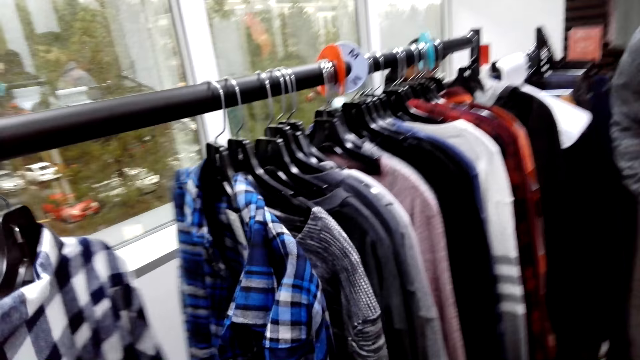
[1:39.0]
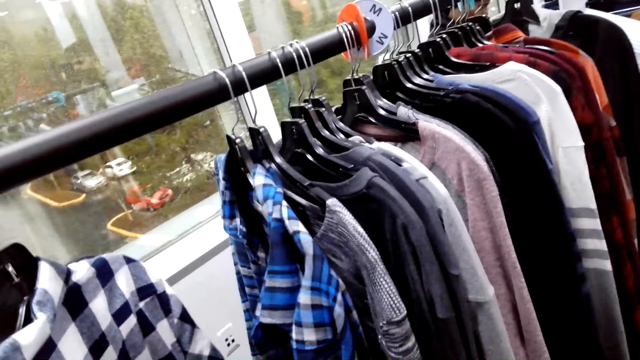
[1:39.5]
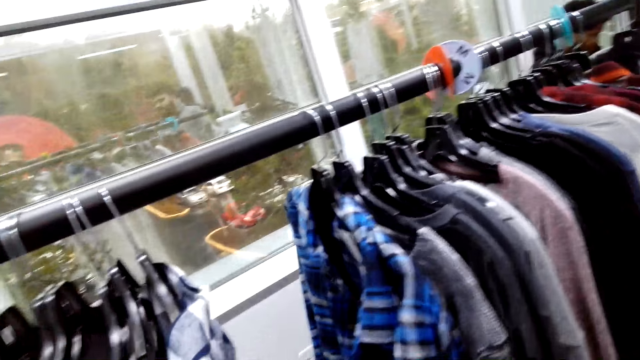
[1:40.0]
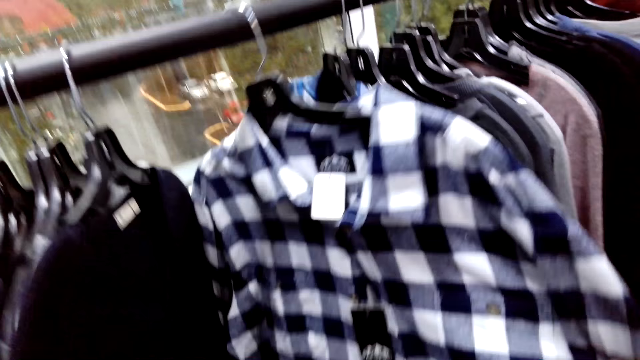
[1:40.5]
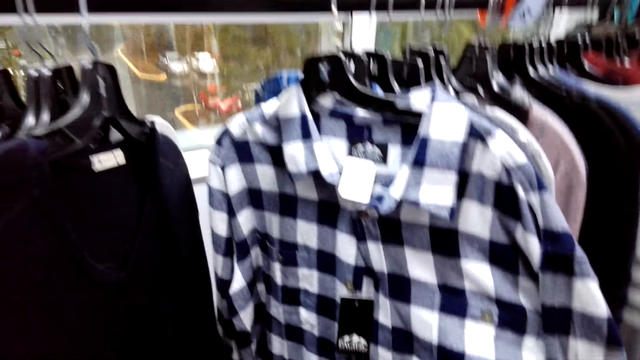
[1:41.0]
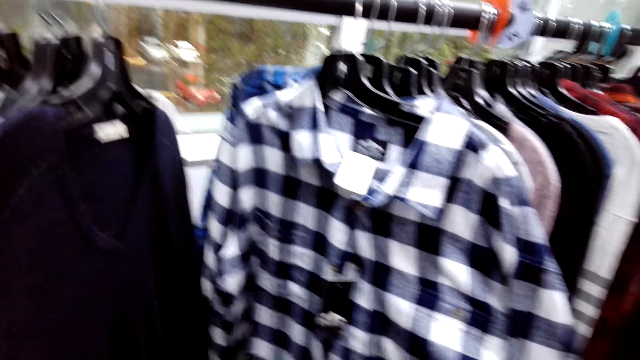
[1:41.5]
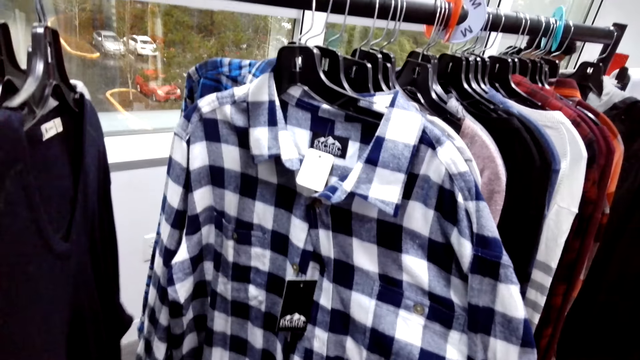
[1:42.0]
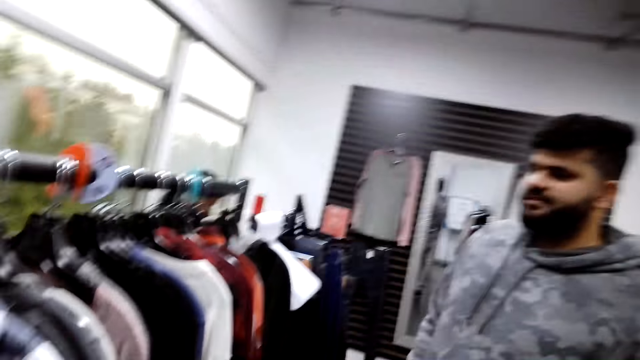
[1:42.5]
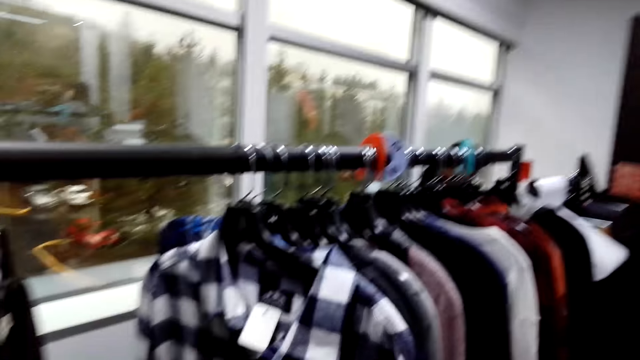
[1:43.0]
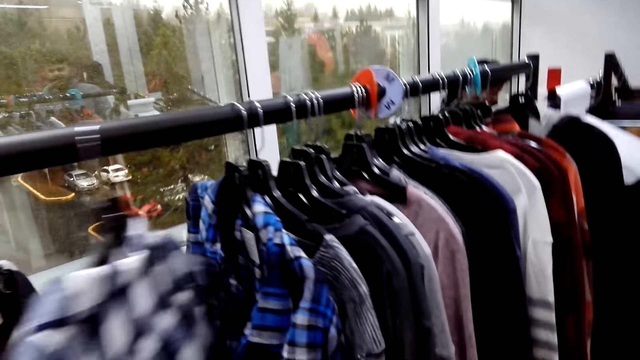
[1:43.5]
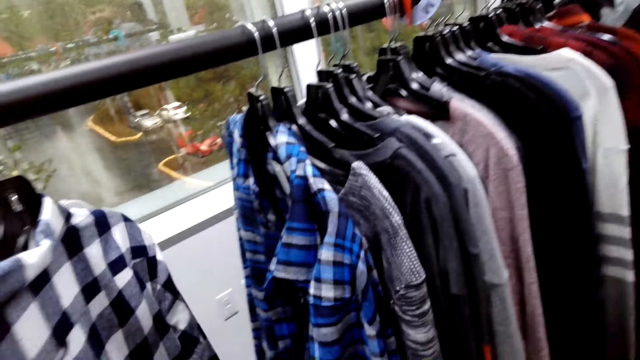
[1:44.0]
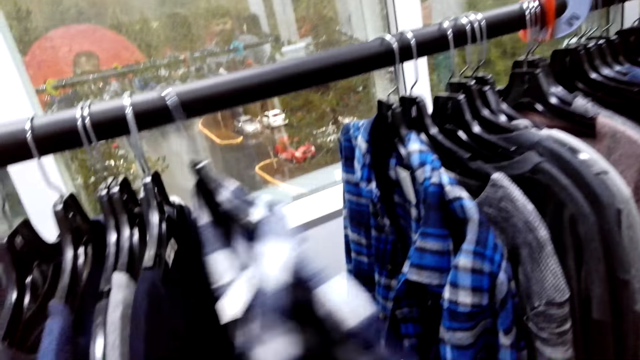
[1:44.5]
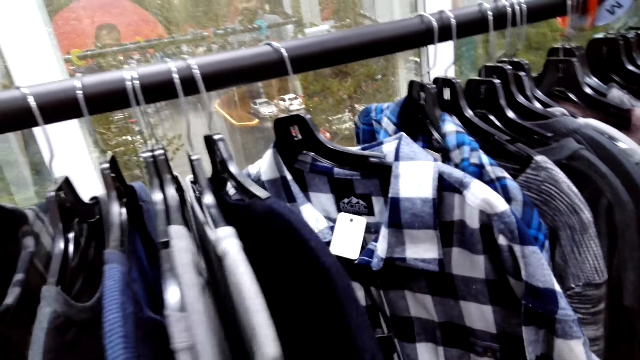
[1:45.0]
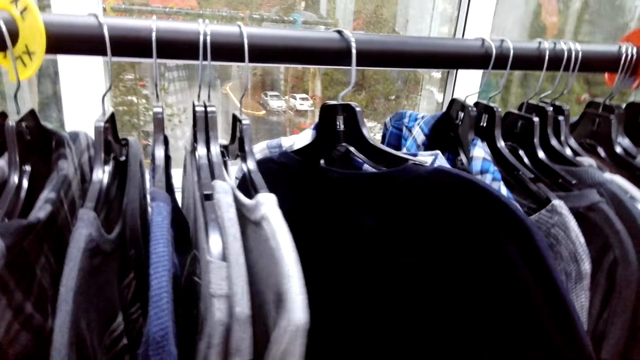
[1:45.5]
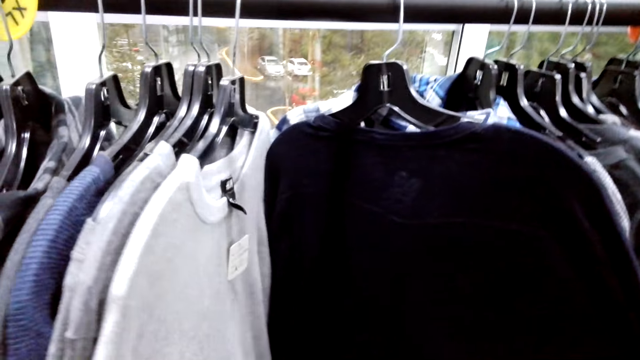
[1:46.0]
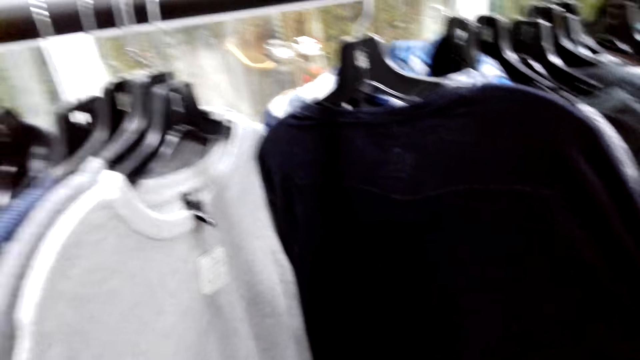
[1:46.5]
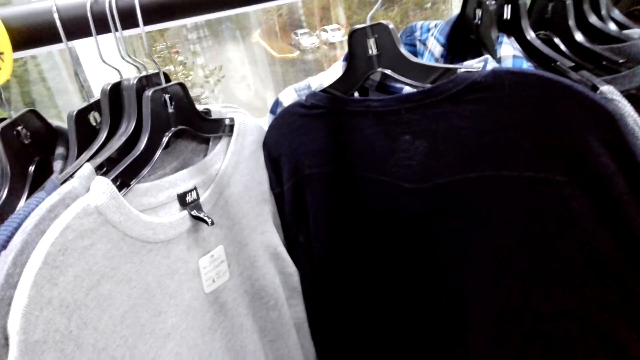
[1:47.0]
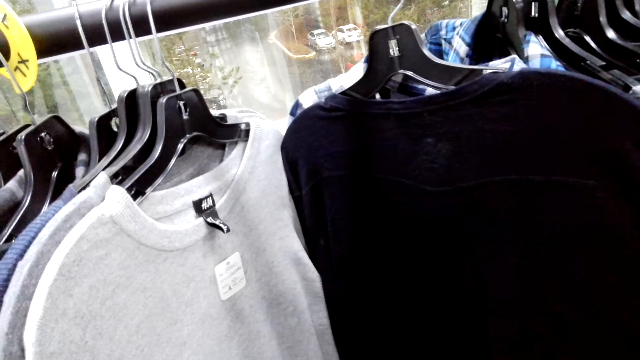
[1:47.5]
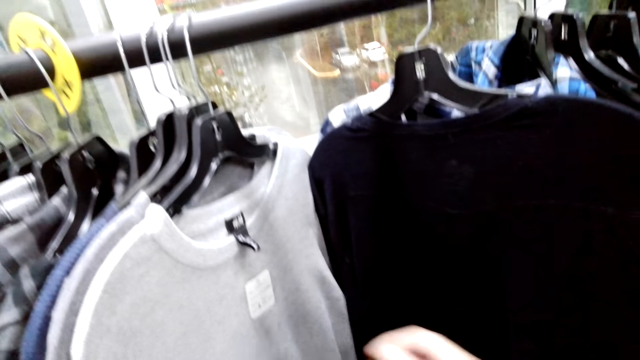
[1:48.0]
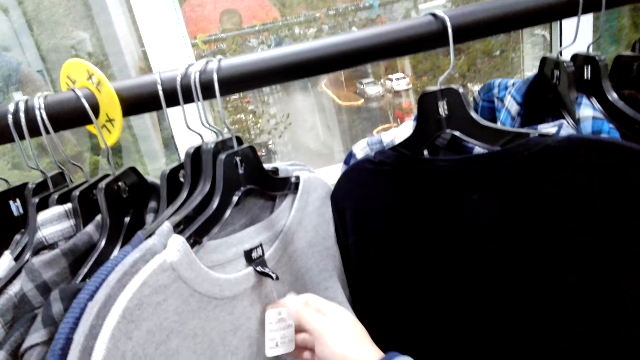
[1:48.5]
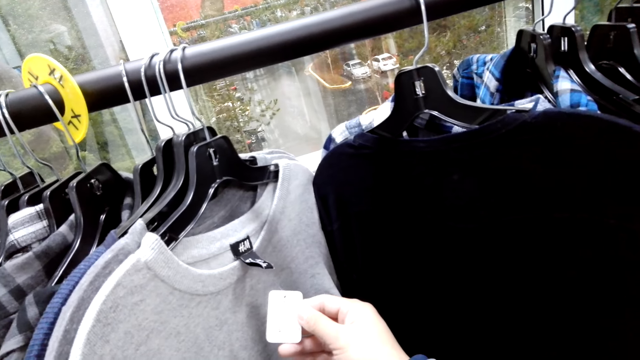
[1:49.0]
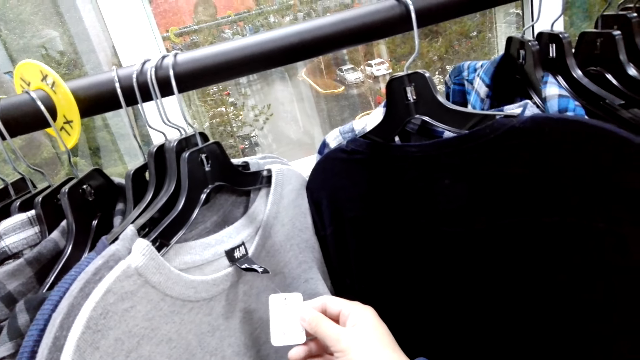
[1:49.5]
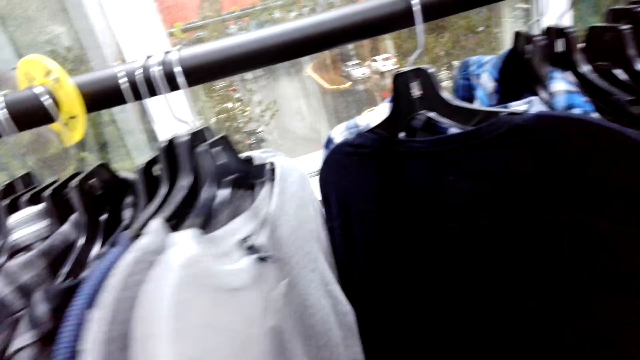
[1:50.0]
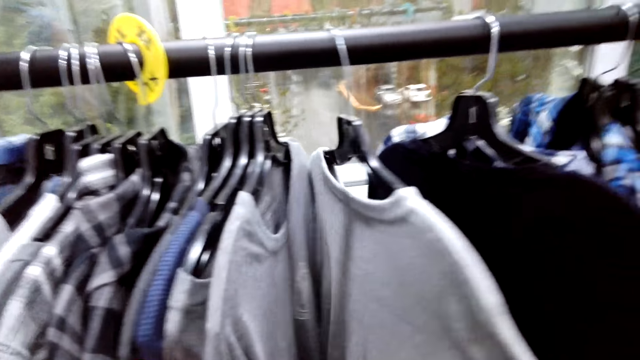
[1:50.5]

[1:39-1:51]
The camera wearer converses with a man.

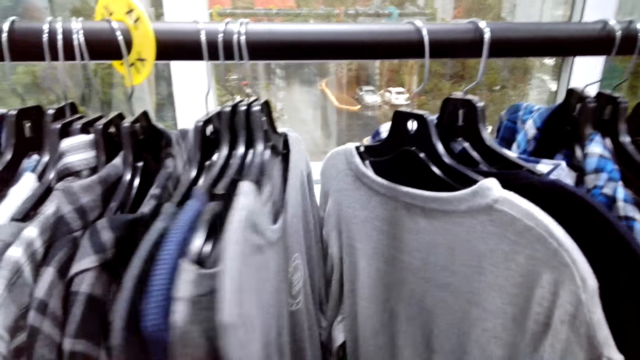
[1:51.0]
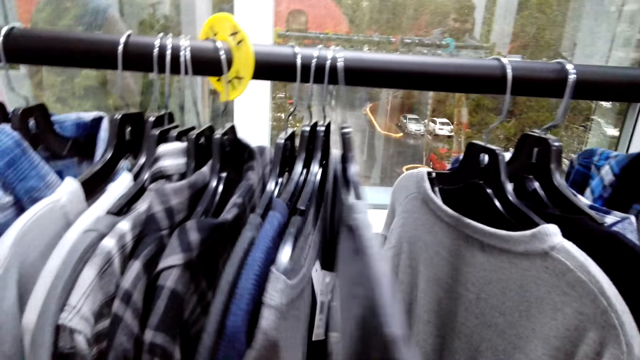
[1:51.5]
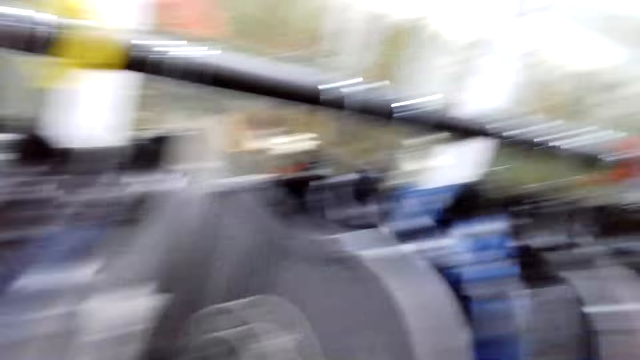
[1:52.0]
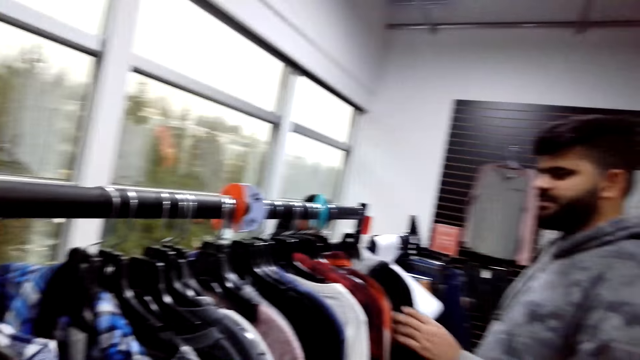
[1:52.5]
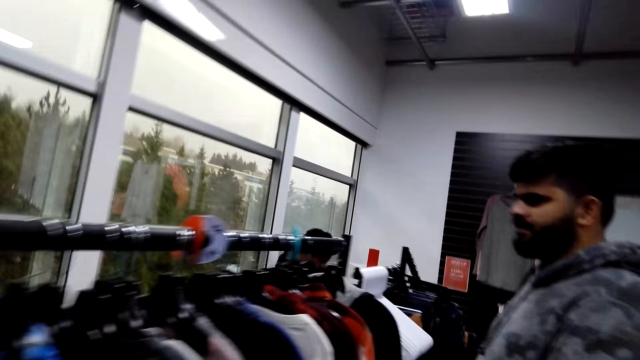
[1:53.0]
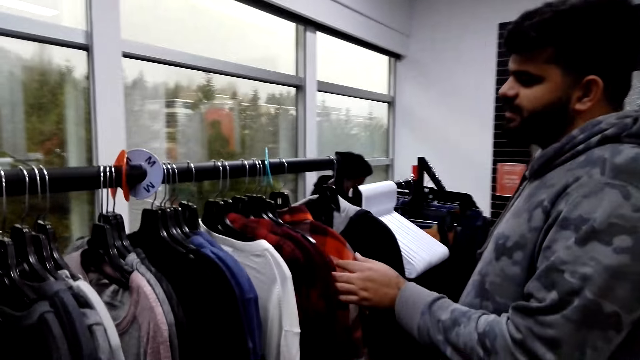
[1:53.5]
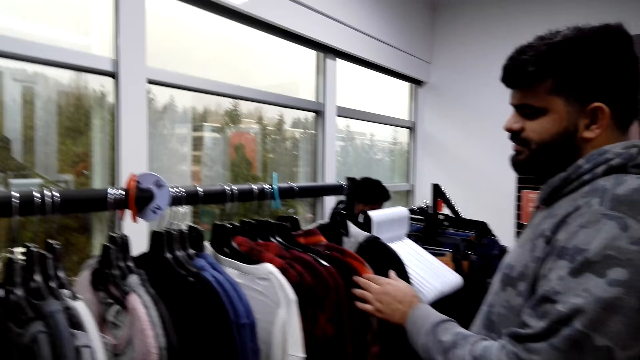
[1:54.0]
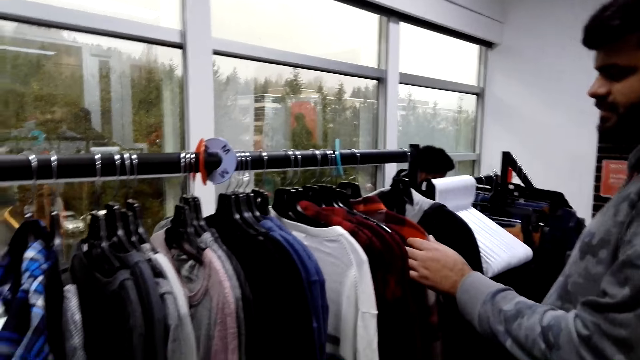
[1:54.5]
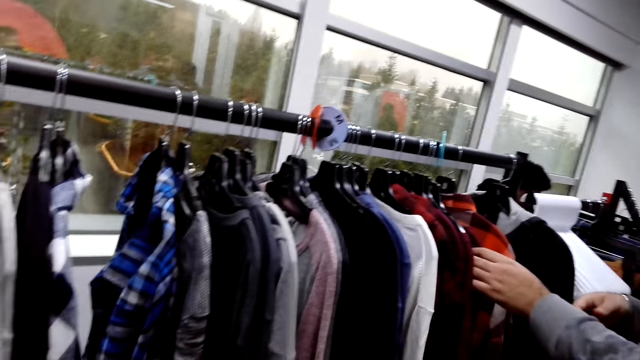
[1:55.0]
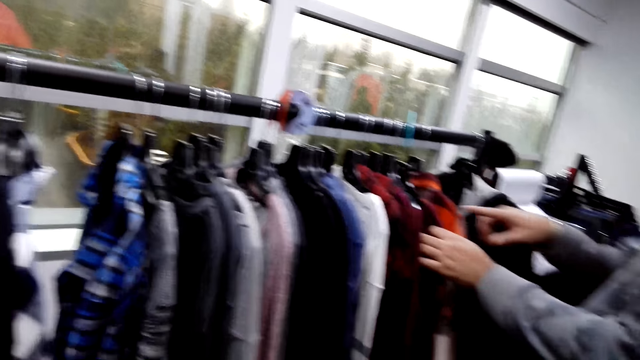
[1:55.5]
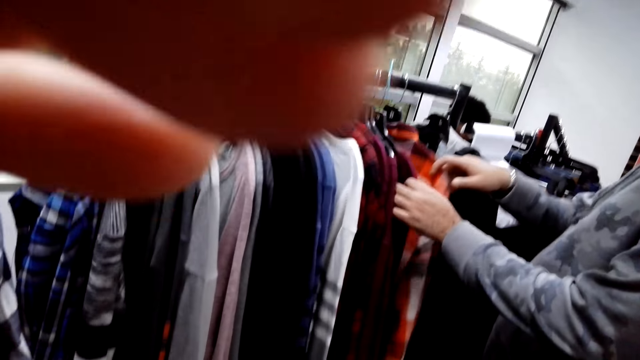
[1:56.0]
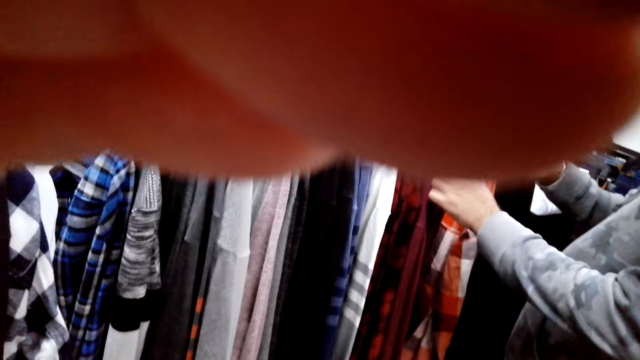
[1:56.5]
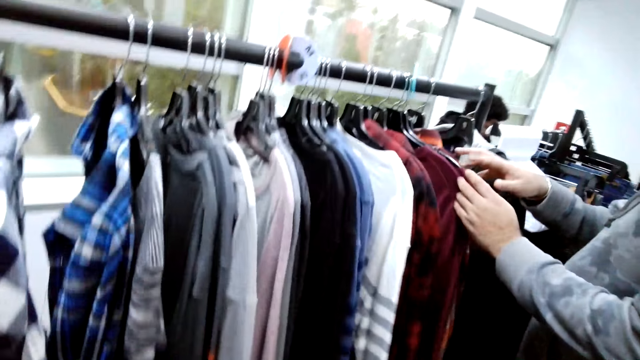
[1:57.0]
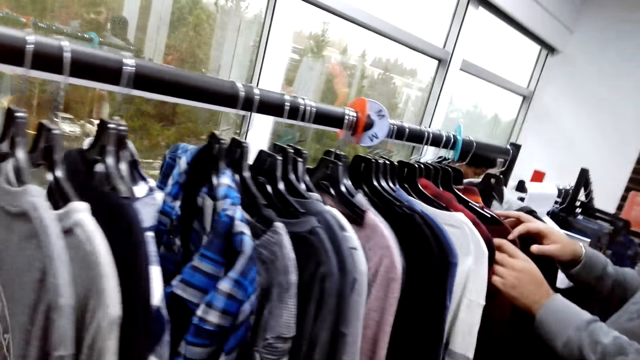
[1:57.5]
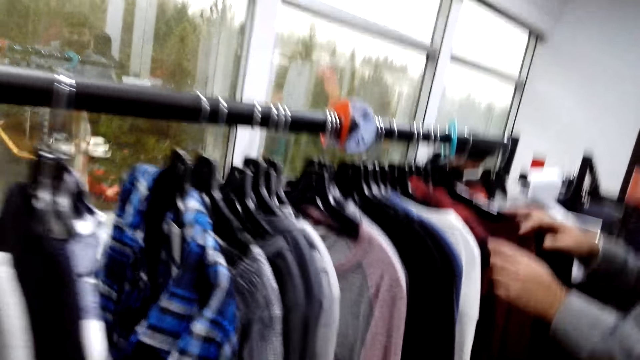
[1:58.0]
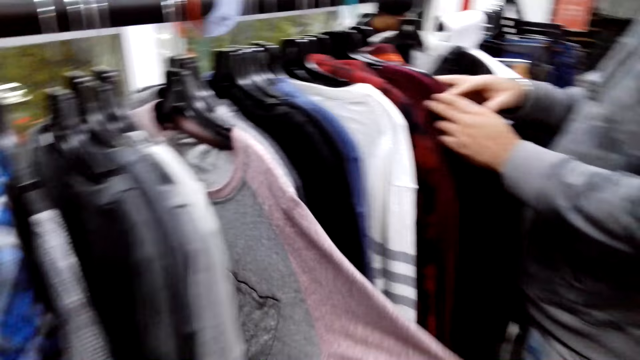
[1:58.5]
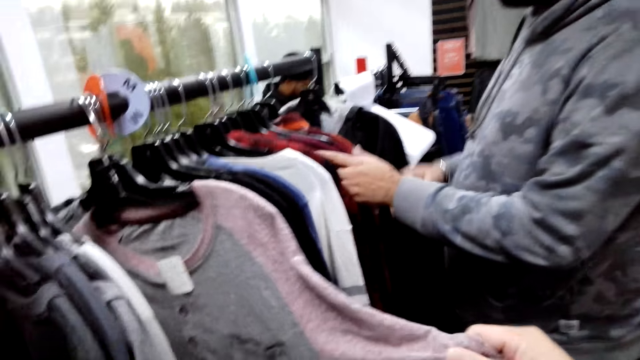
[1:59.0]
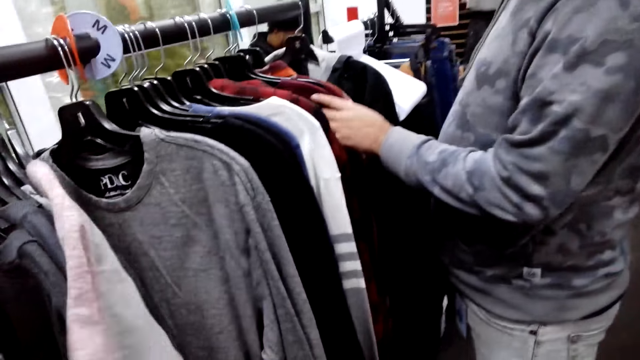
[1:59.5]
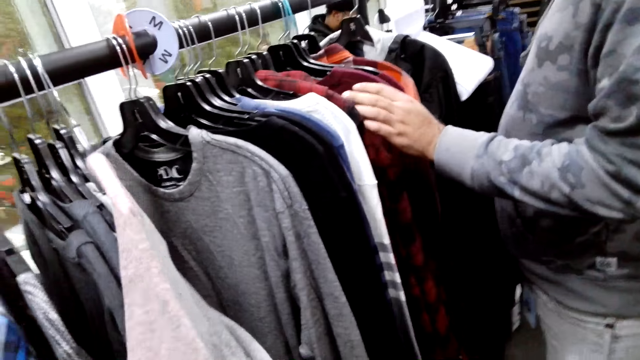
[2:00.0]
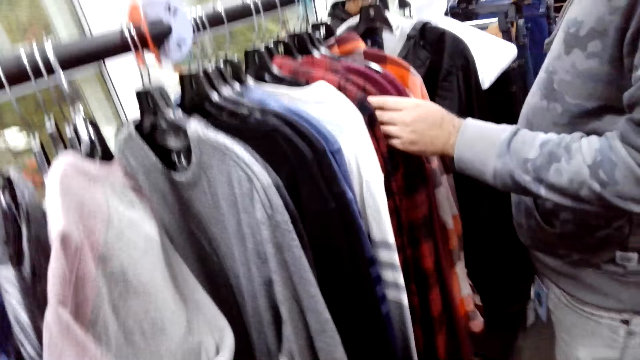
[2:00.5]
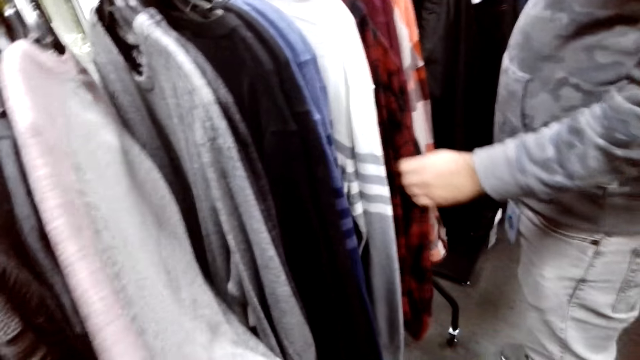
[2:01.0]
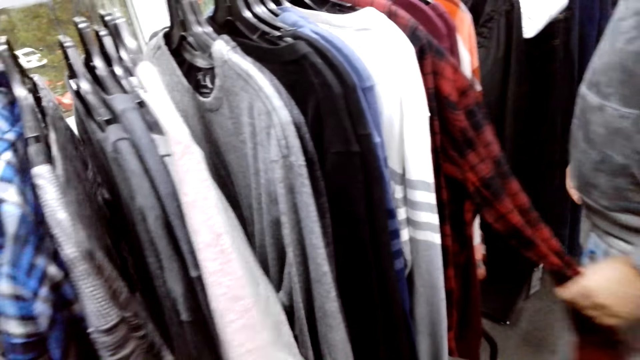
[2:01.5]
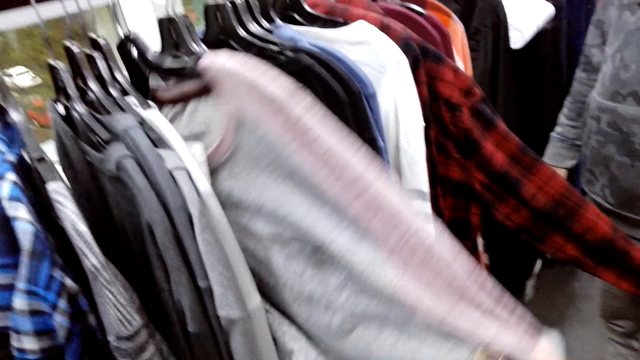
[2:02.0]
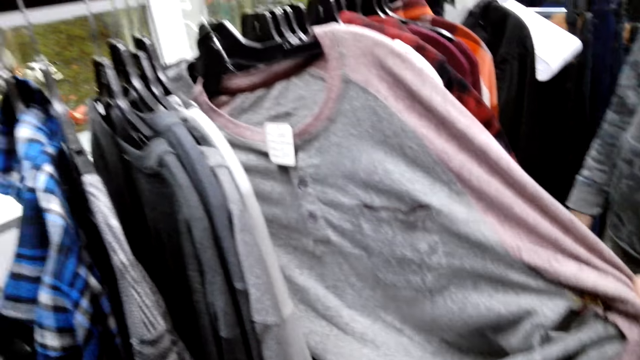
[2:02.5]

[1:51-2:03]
A man moves clothes on the hanging rod.
